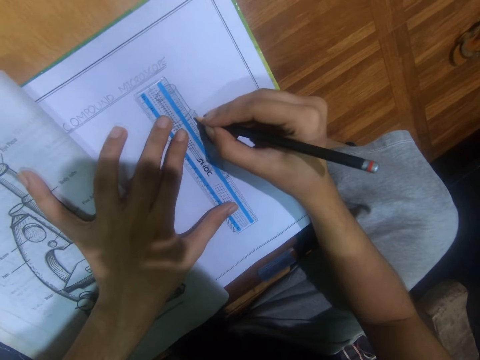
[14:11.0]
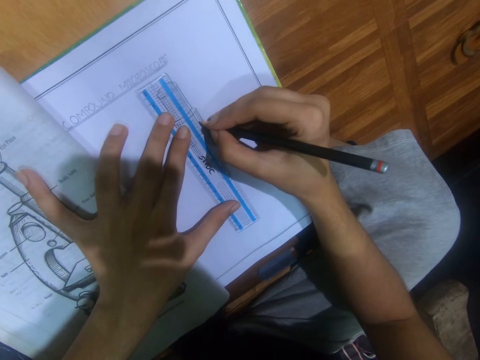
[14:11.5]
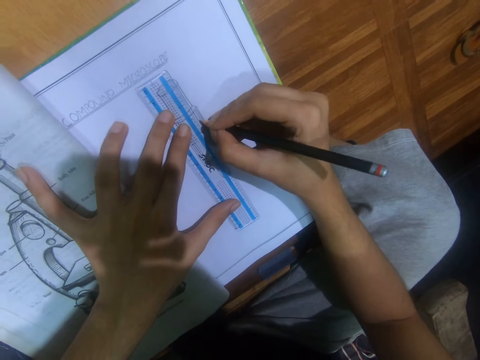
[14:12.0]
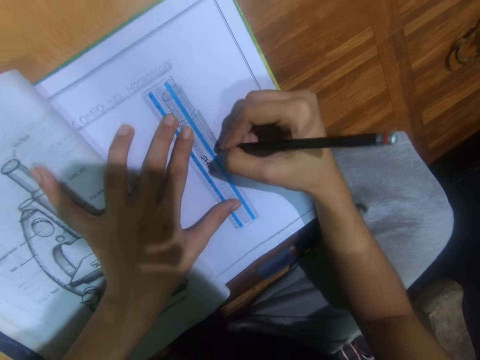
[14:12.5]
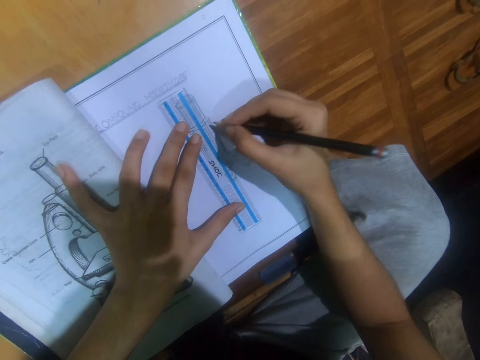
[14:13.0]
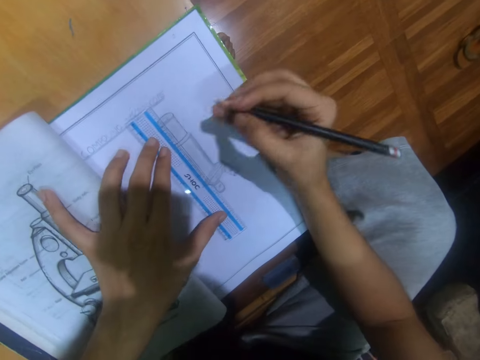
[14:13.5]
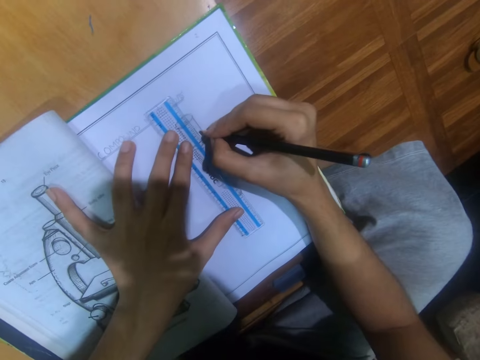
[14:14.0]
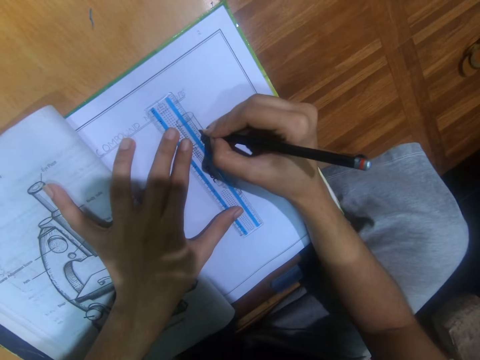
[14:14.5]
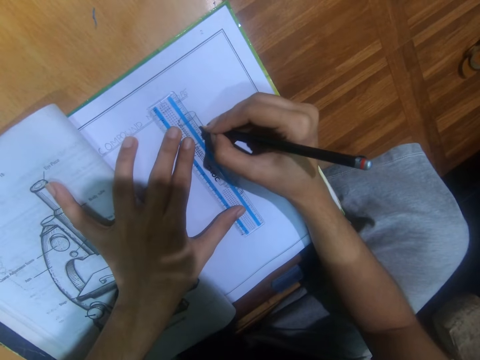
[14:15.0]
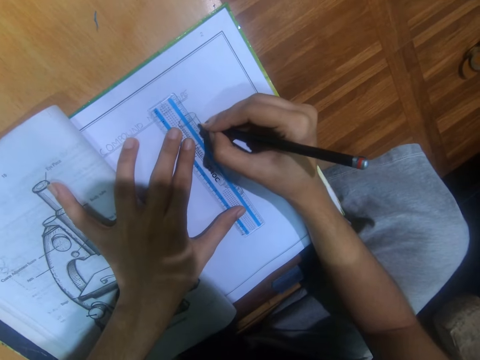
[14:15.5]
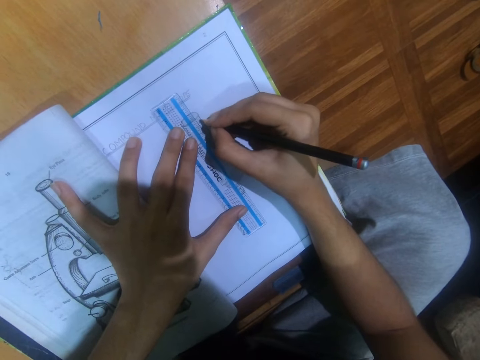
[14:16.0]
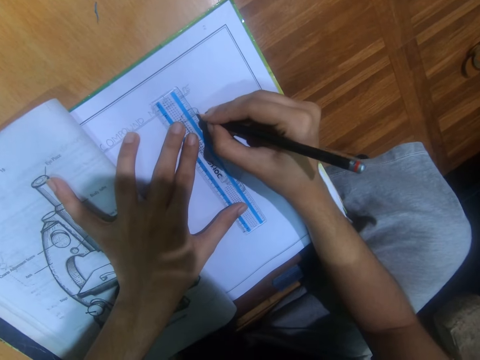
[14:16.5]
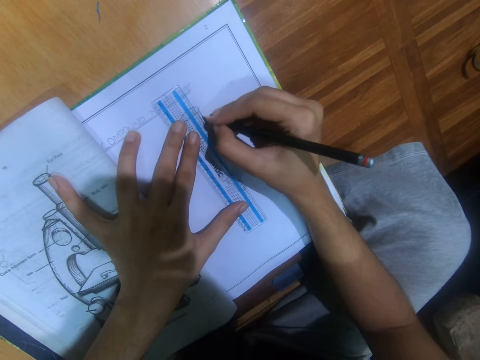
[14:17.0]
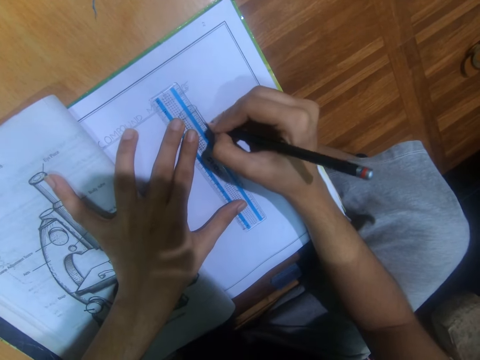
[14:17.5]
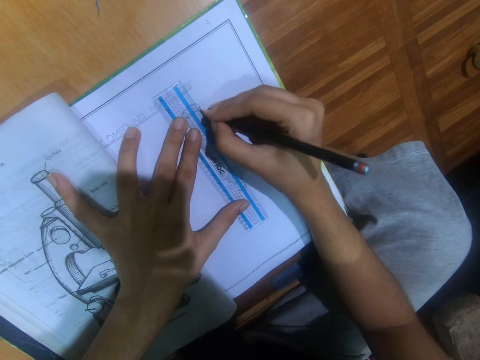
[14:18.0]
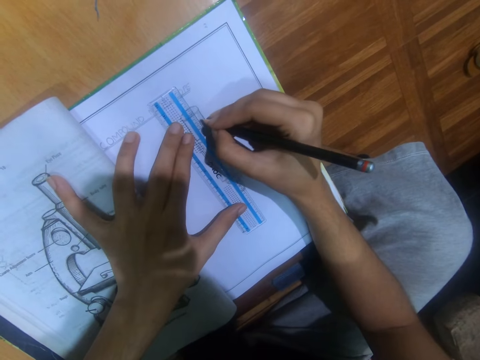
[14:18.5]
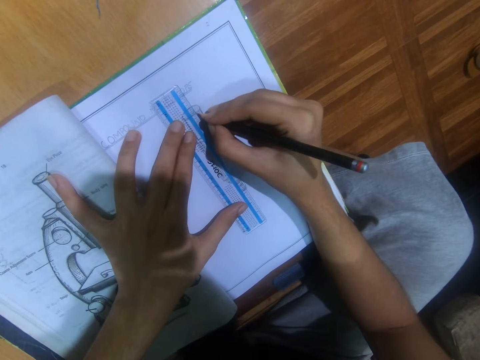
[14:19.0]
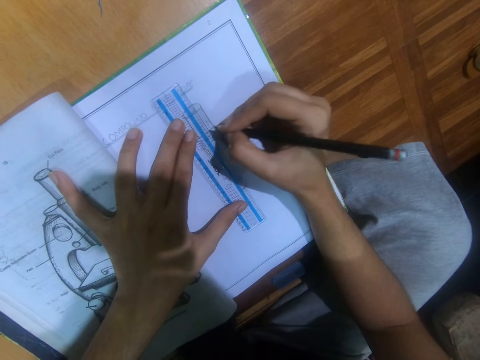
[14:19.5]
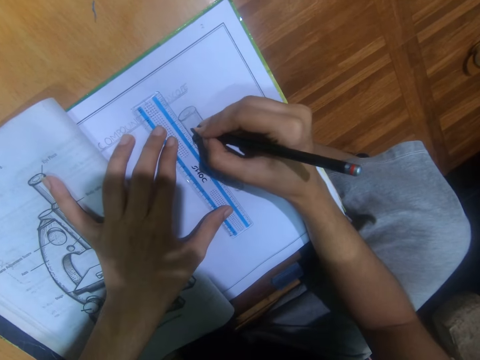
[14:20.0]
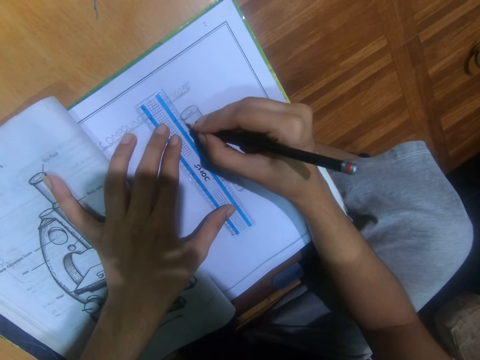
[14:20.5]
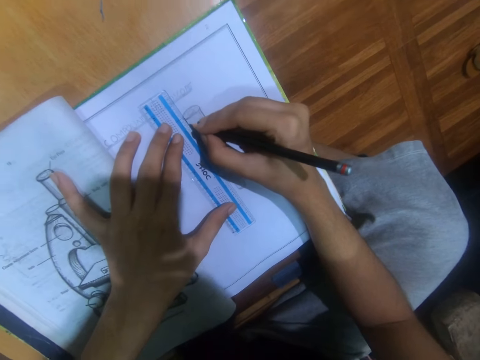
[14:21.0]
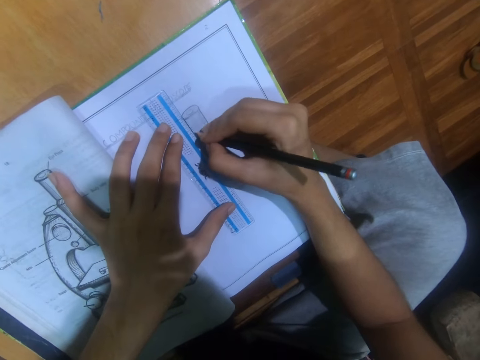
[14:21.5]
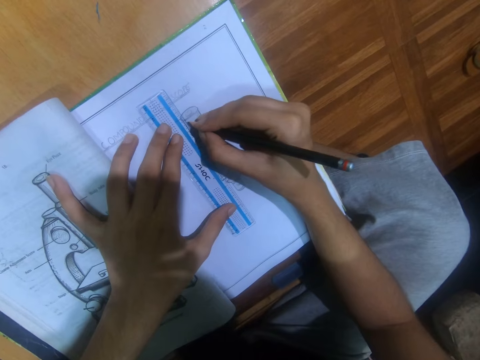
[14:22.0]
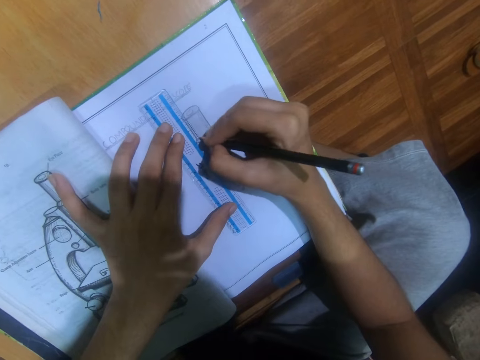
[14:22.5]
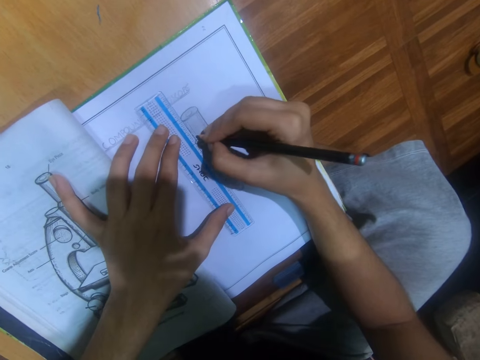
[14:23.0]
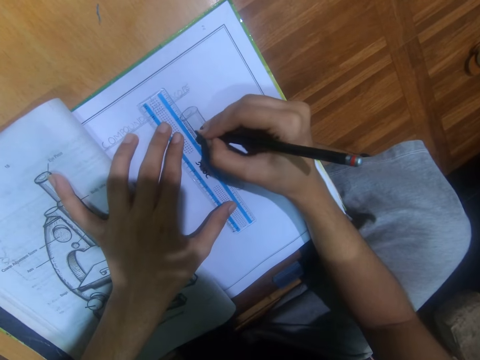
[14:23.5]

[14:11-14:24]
The camera wearer pushes the ruler with the left hand. They draw a line using the ruler and the pencil. They push the ruler with the left hand. They draw a line using the ruler and the pencil.

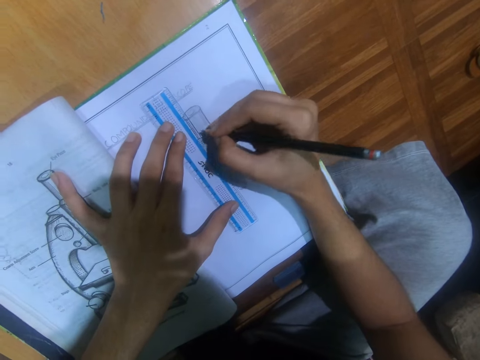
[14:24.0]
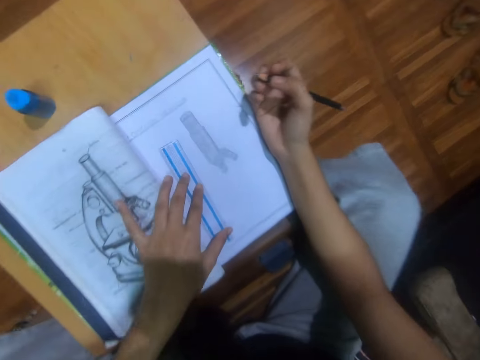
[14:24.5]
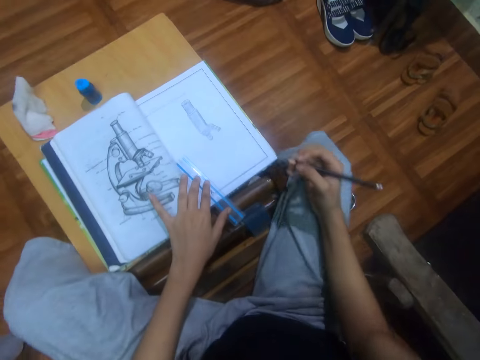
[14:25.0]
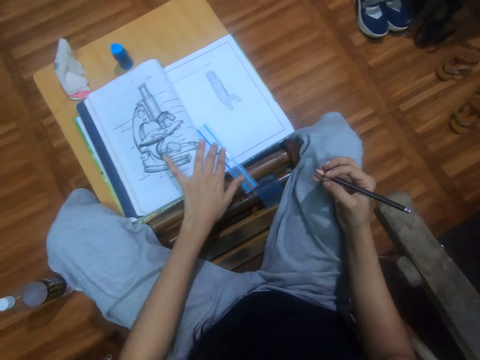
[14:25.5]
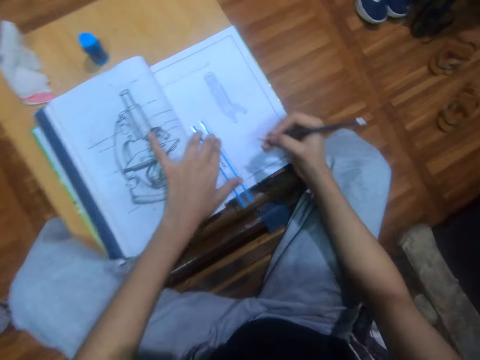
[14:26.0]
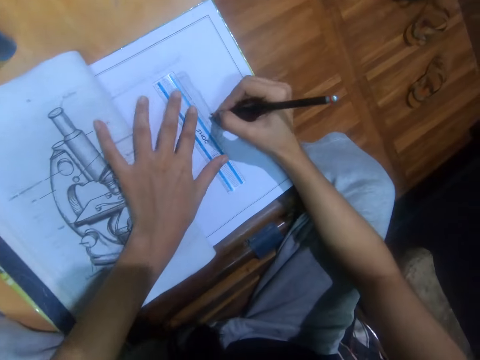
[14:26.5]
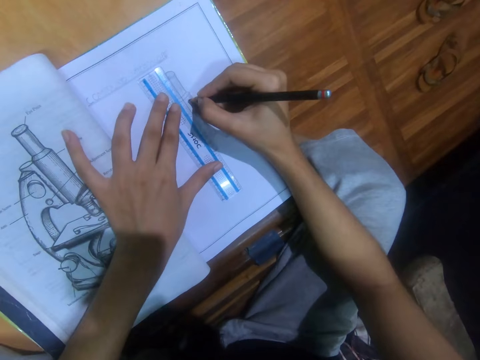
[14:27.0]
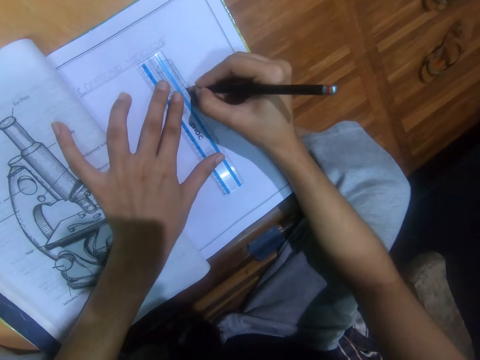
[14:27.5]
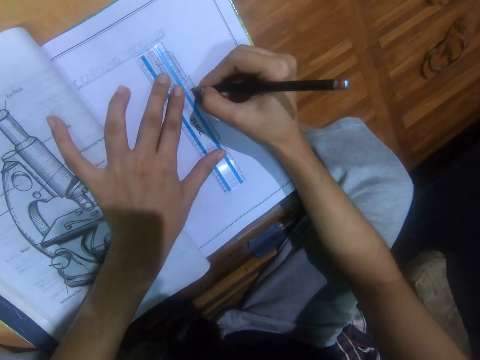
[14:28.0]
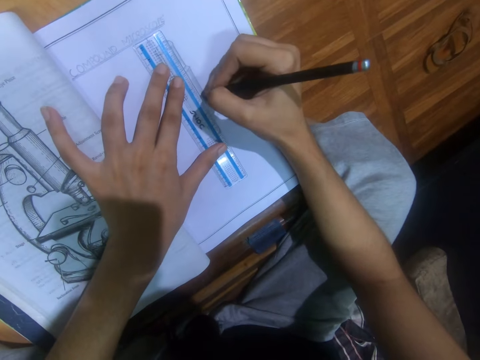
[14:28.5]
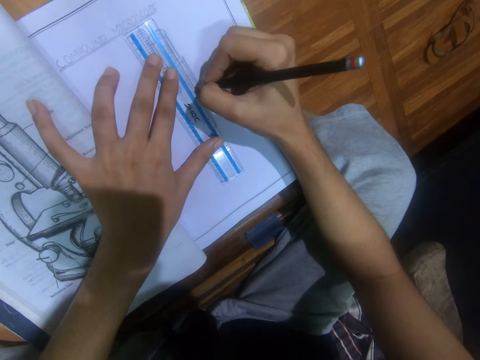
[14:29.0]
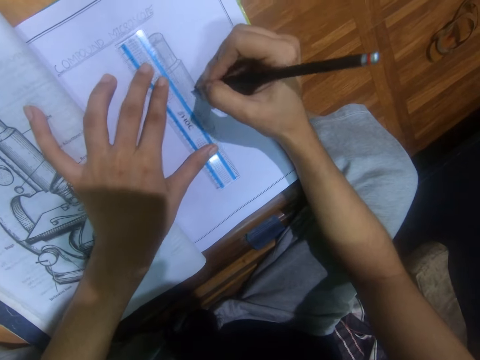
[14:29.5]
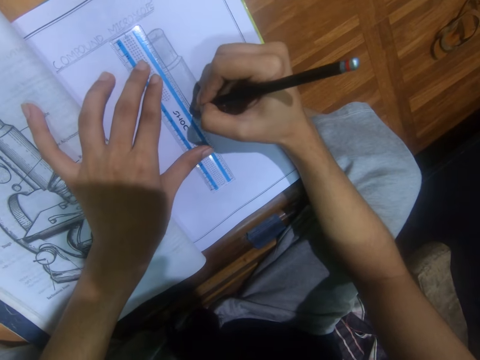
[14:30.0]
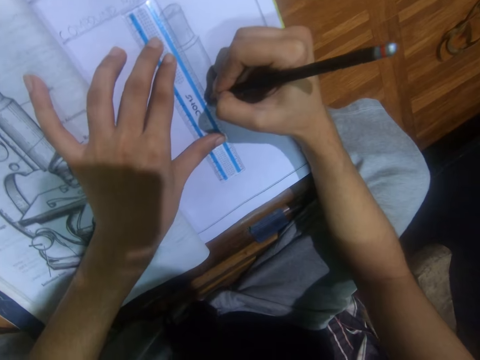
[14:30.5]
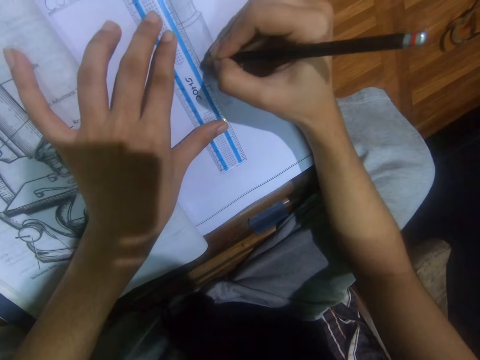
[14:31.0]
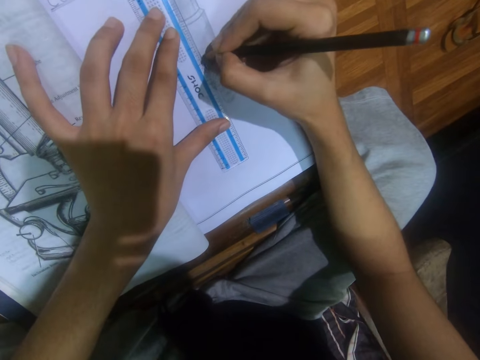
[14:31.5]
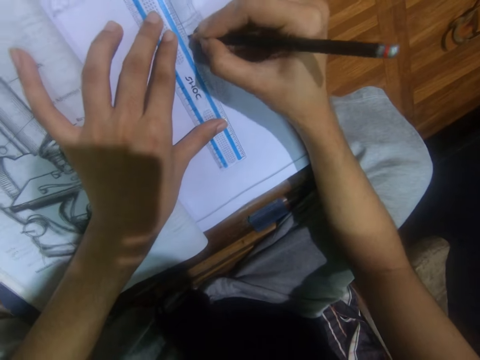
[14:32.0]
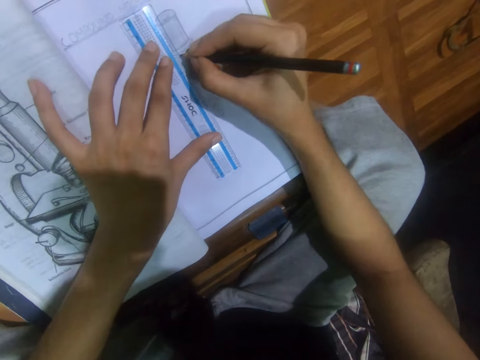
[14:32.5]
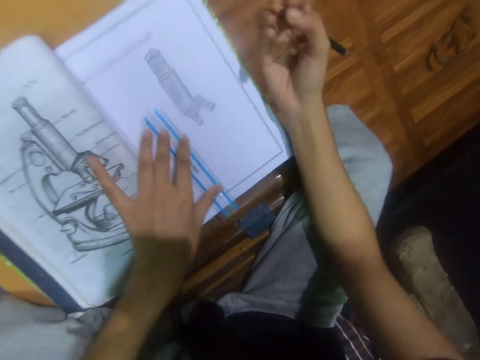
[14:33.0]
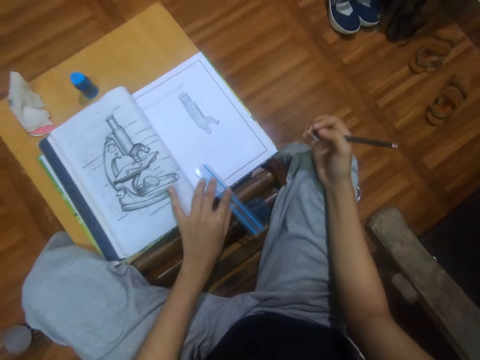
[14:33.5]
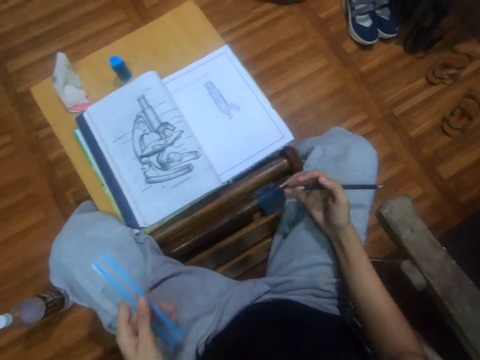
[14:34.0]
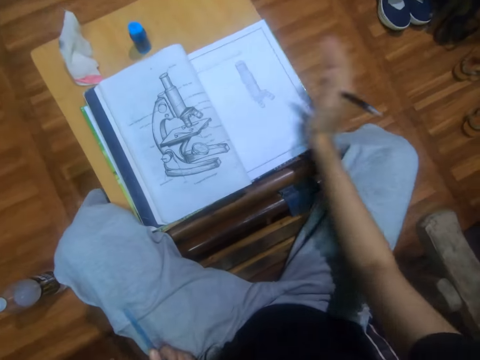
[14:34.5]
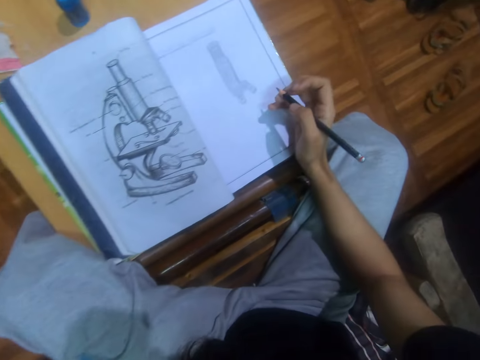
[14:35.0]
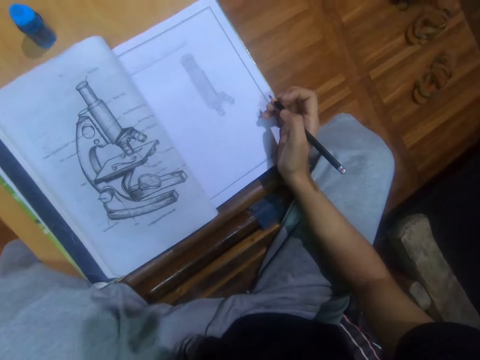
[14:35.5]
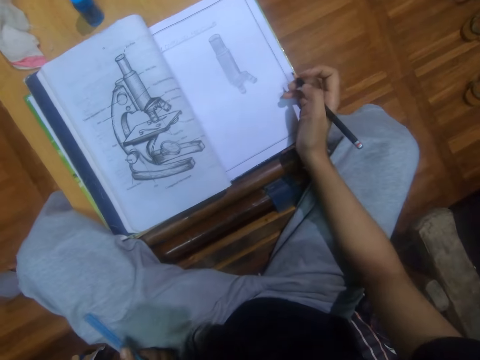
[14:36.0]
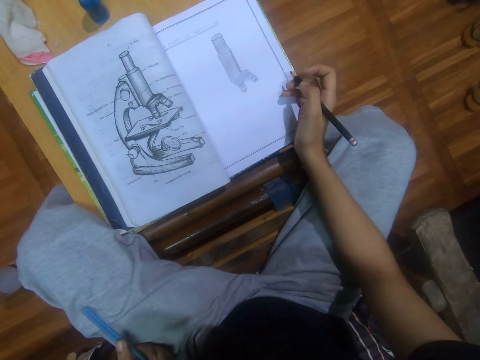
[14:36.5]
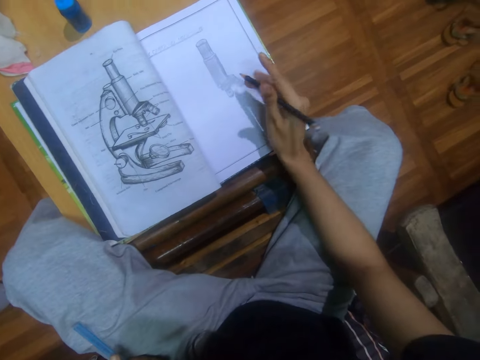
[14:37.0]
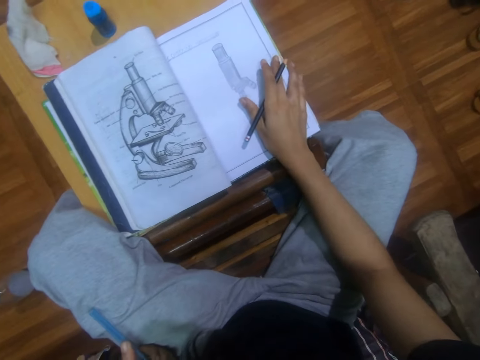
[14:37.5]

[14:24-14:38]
The camera wearer pushes the ruler with the left hand. He sits upright. He draws a line using the ruler and the pencil. He pushes the ruler with the left hand. He draws a line using the ruler and the pencil. He pushes the ruler with the left hand. He picks up the ruler from the book. He wipes the book with the right hand. He places his hand on the book.
